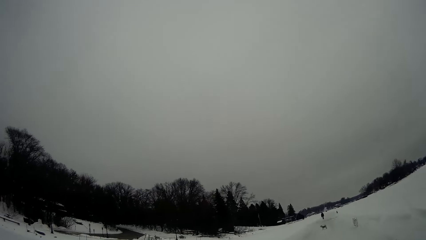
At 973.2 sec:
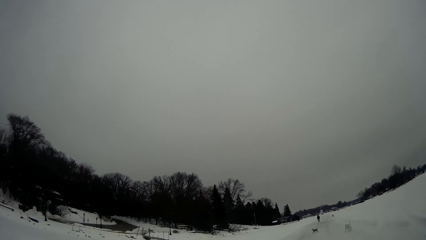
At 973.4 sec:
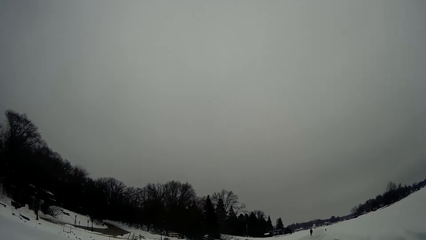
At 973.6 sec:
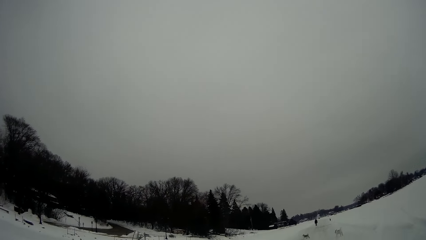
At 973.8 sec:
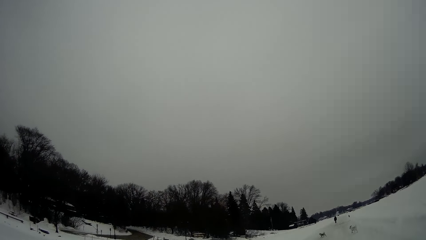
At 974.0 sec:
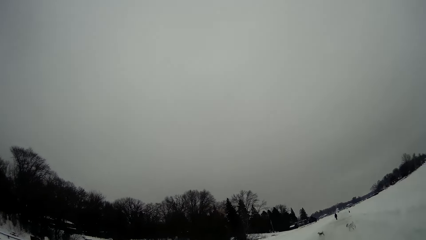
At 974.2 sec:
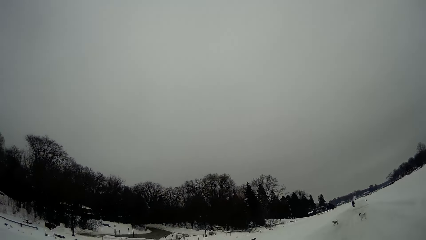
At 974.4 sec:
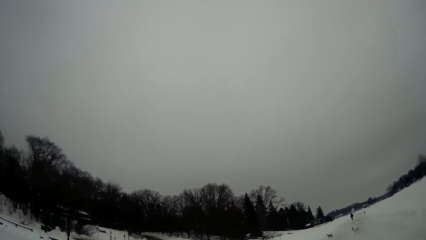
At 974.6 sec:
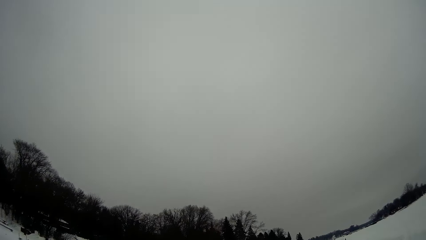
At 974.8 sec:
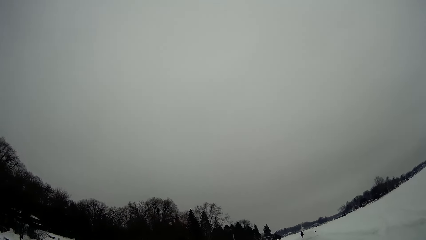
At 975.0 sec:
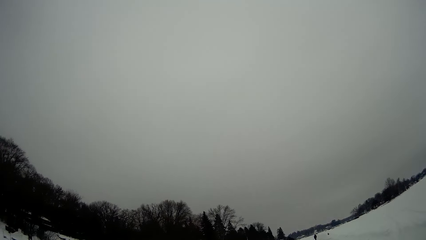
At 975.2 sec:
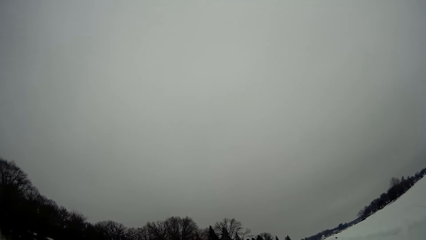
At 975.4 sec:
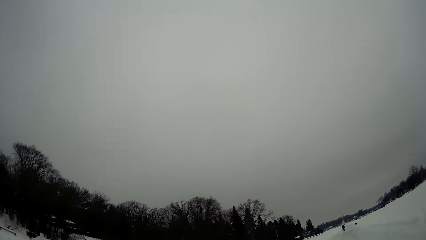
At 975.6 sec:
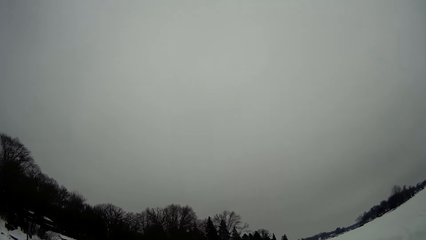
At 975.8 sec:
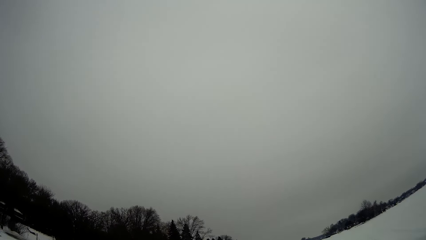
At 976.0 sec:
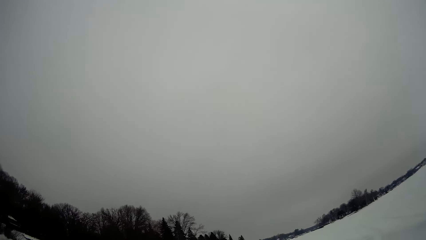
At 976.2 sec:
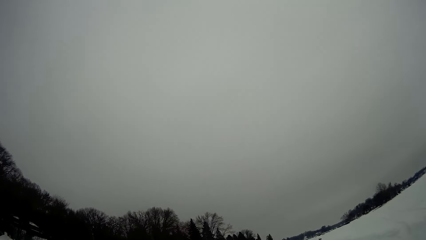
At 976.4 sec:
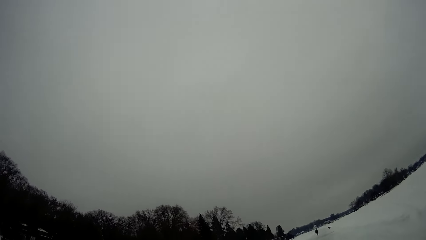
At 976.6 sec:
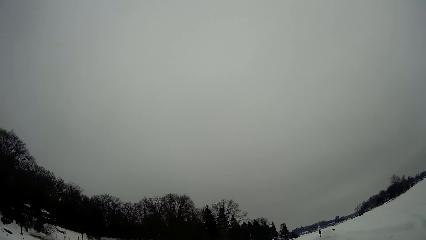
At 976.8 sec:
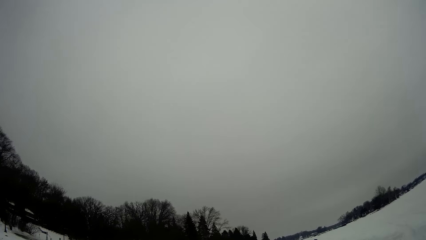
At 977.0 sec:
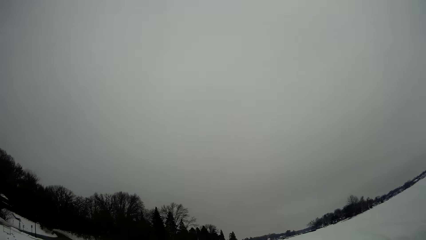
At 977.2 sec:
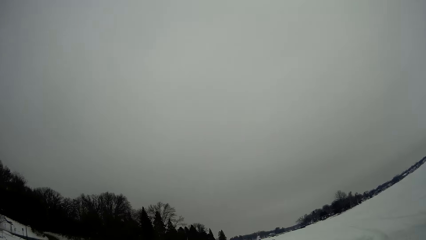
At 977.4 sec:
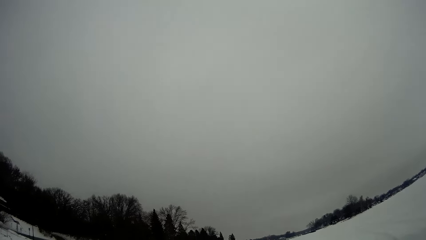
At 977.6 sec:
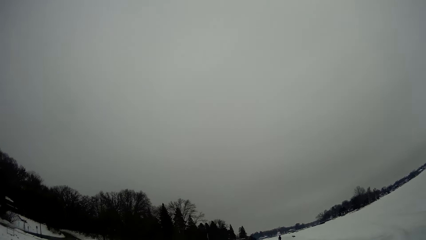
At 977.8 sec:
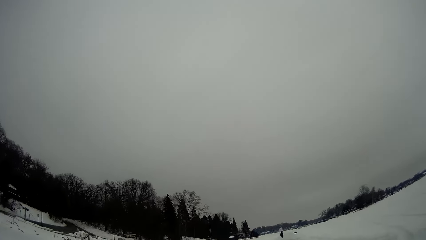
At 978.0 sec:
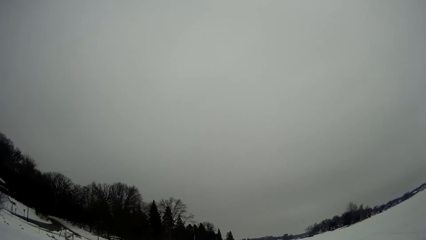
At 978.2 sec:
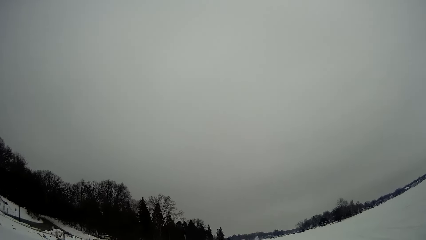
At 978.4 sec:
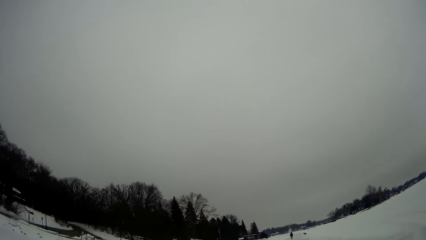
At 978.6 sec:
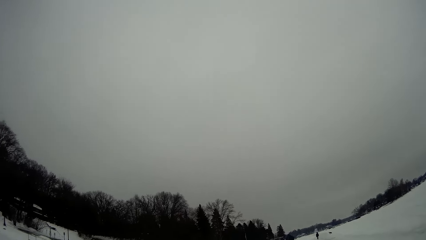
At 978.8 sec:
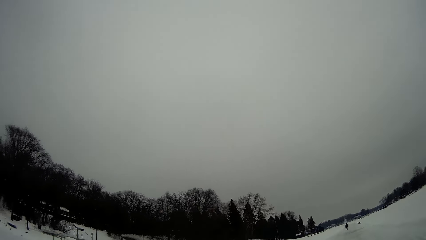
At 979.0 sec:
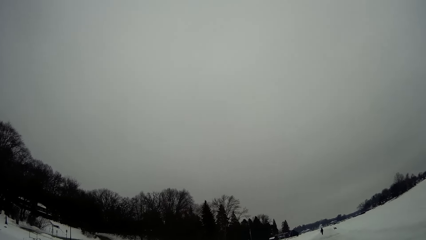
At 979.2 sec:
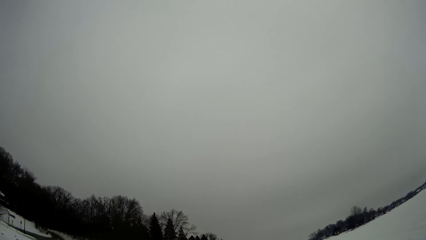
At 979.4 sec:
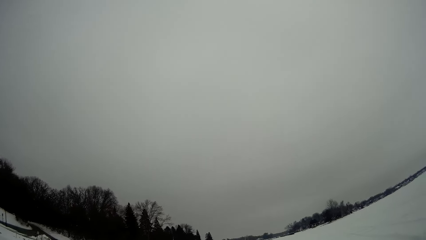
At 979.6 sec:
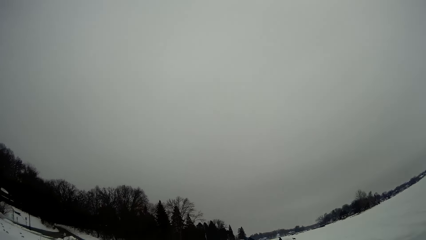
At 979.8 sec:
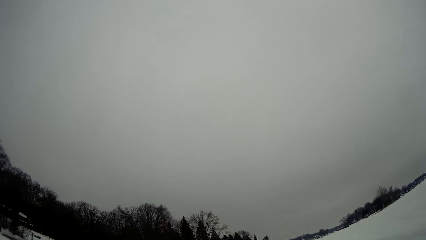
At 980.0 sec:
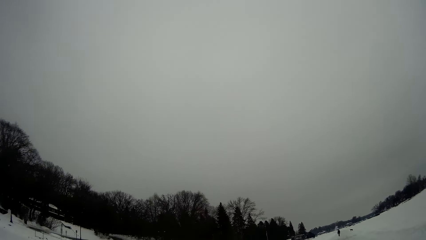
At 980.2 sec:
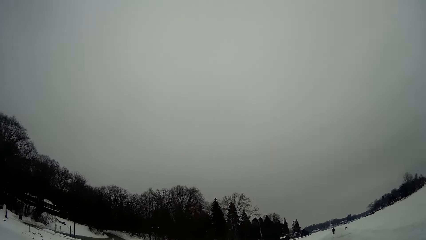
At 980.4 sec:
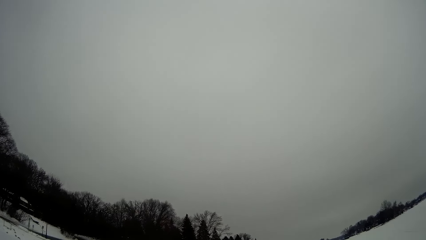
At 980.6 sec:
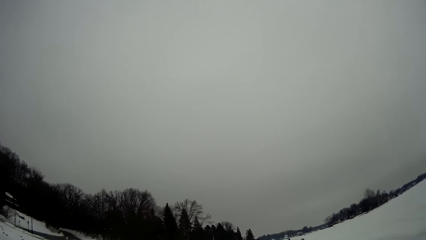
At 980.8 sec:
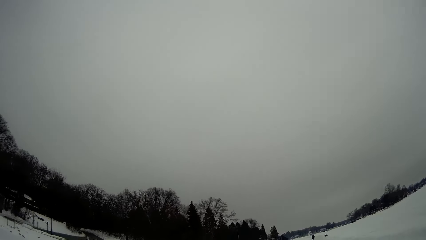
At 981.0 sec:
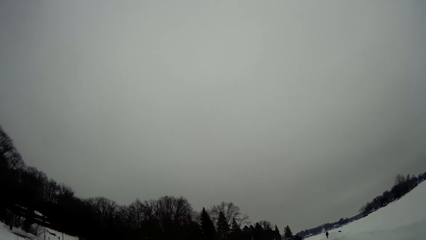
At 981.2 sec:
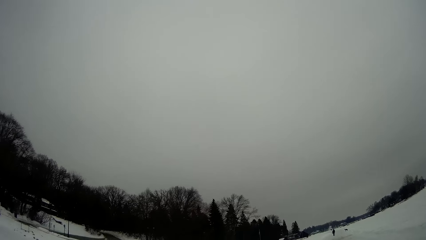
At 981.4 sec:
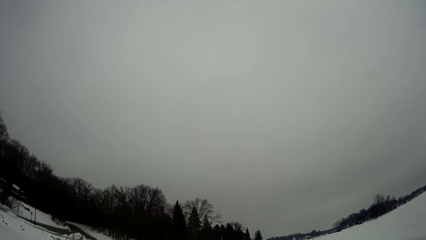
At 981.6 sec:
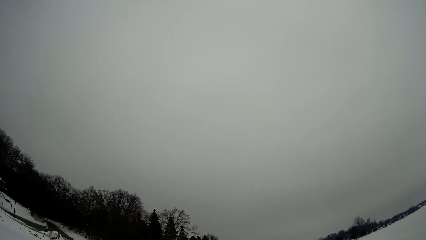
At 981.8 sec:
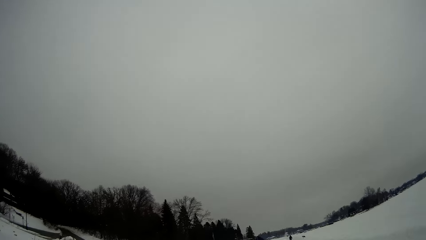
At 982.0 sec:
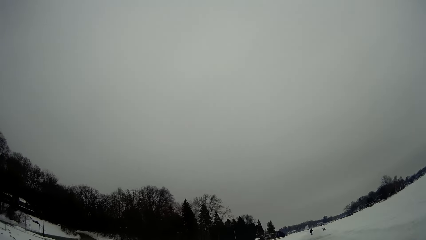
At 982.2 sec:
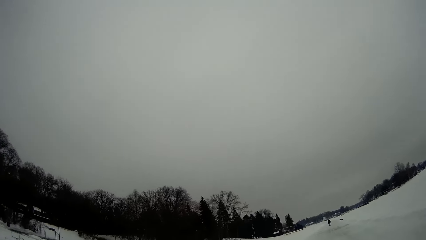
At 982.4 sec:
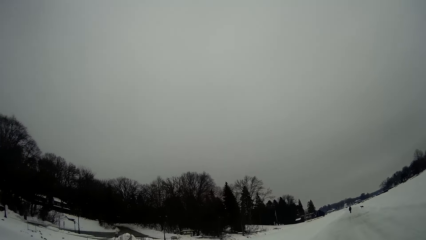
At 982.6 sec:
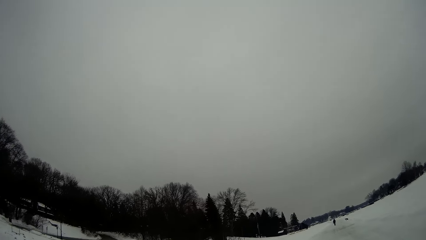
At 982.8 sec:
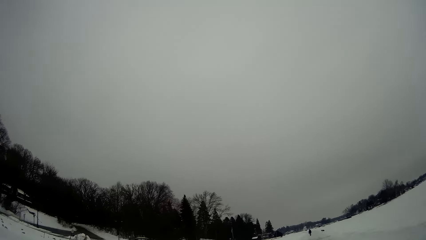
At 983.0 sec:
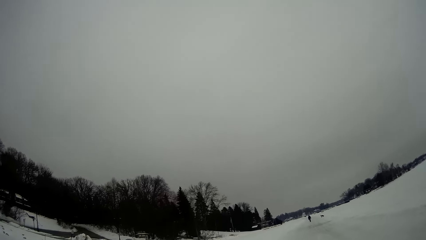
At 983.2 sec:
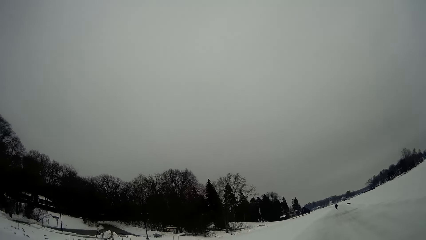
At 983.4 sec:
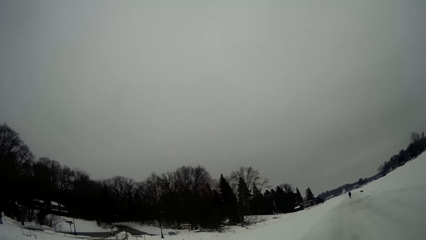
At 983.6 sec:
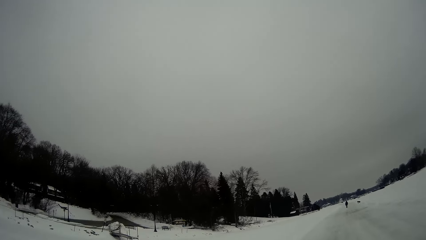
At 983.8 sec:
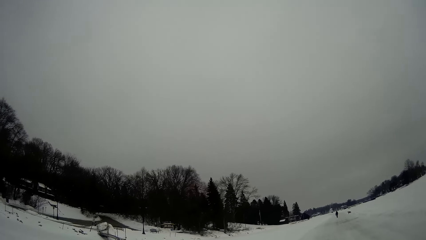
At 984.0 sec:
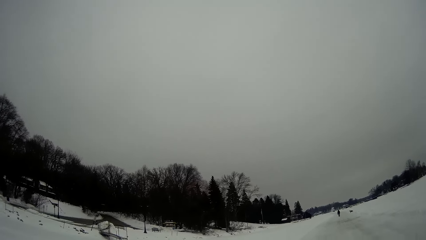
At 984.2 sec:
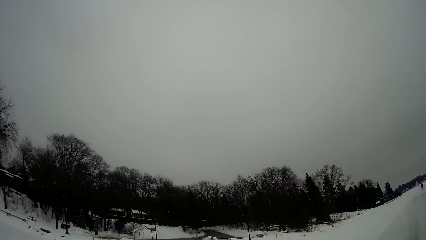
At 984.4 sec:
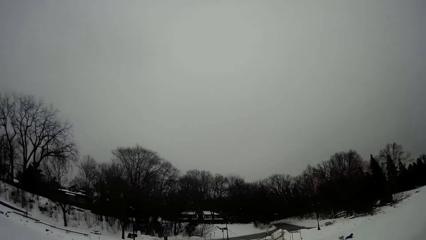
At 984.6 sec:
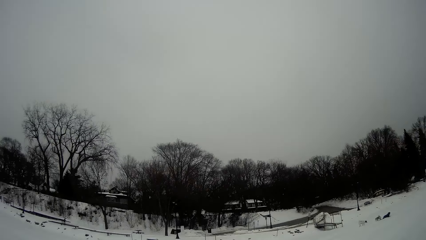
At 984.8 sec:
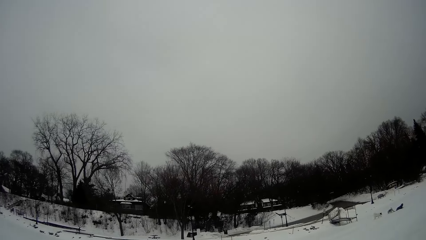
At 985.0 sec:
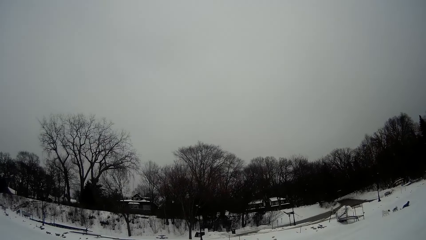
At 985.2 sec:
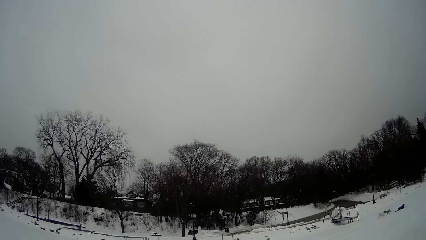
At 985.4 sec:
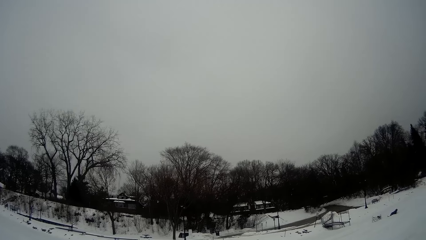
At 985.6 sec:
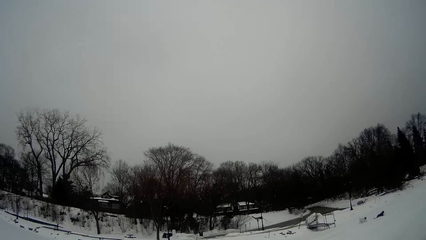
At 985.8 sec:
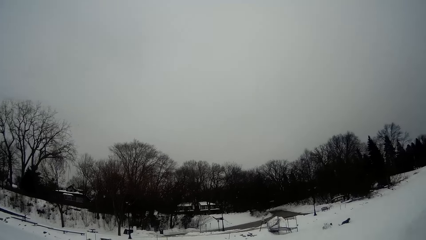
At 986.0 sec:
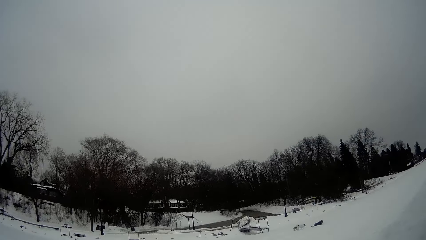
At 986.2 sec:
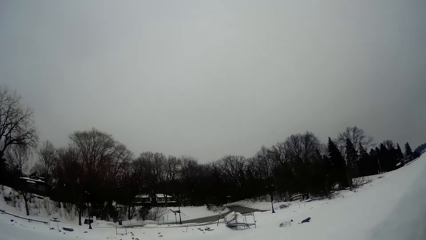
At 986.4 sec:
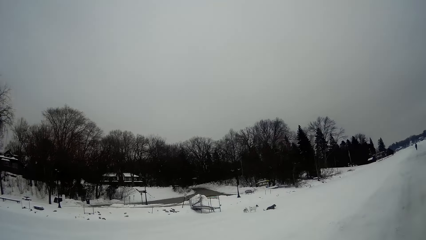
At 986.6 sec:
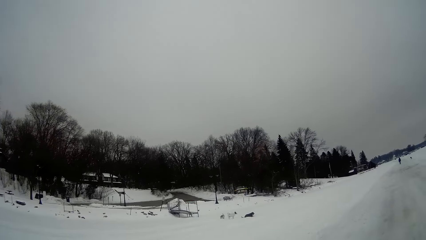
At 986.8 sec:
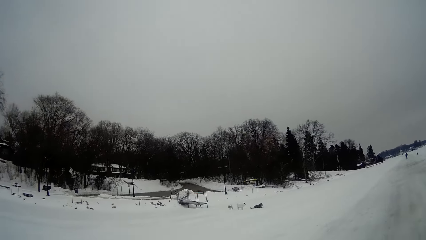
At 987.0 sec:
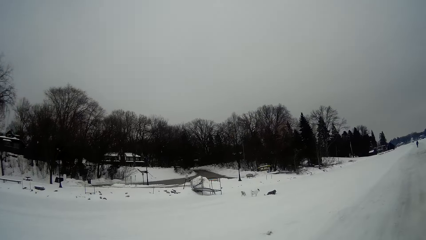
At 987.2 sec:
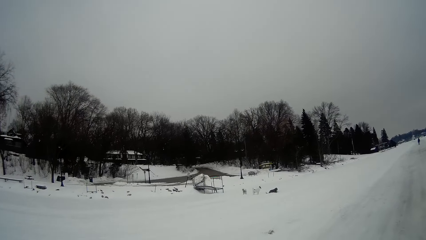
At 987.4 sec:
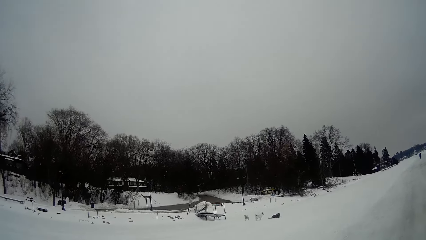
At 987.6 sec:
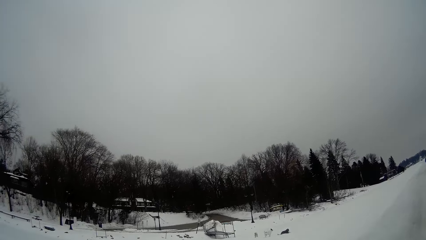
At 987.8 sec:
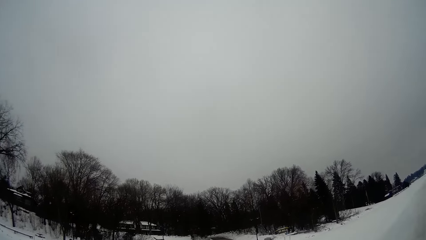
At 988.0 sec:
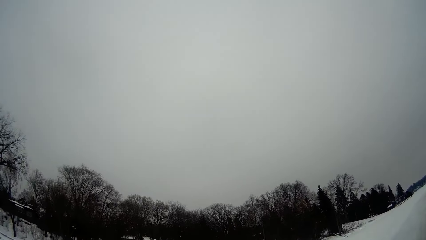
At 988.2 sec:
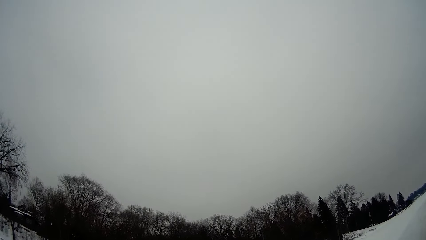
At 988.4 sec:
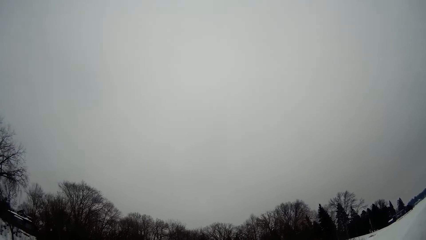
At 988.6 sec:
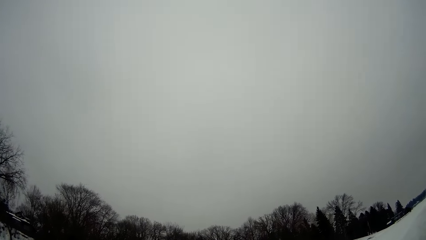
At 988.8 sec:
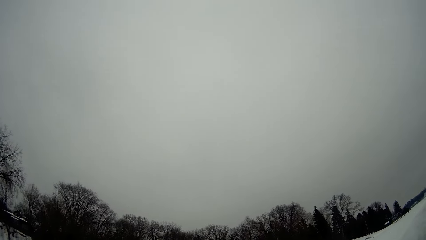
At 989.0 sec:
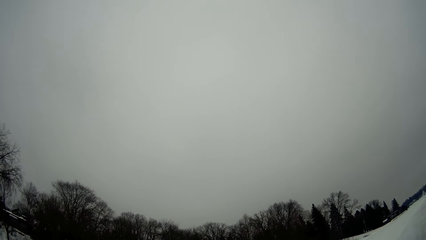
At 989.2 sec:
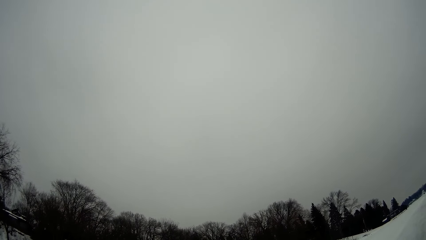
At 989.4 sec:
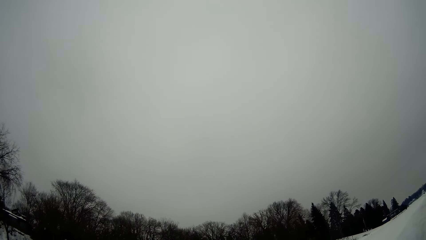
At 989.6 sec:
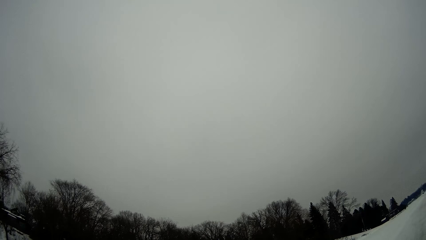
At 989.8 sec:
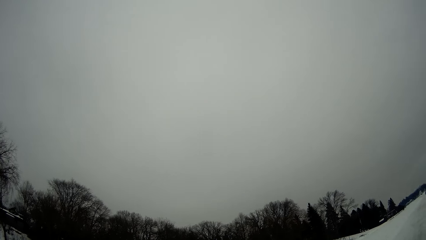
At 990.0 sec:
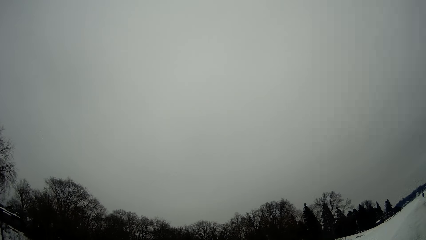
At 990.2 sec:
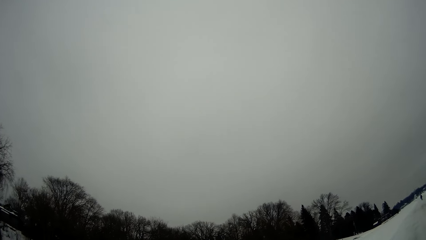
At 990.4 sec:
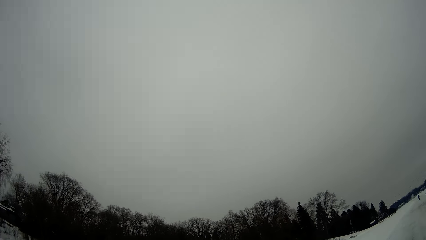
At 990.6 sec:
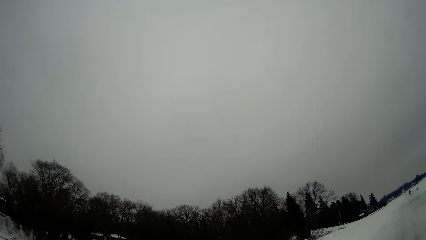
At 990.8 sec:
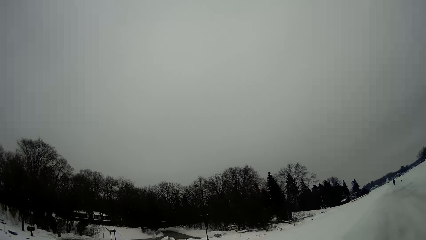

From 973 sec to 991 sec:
A man walks around. The camera wearer walks around. They stop for a bit.
